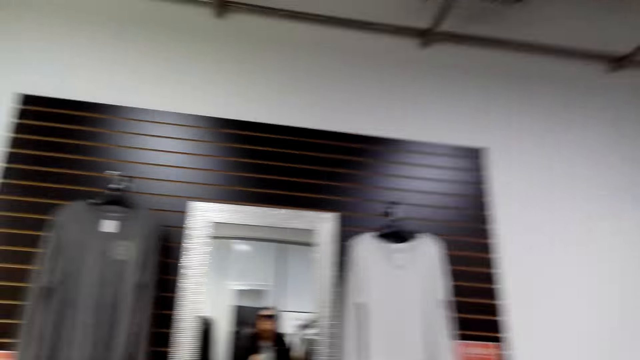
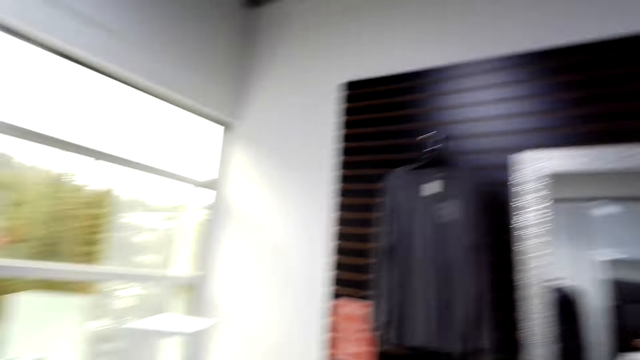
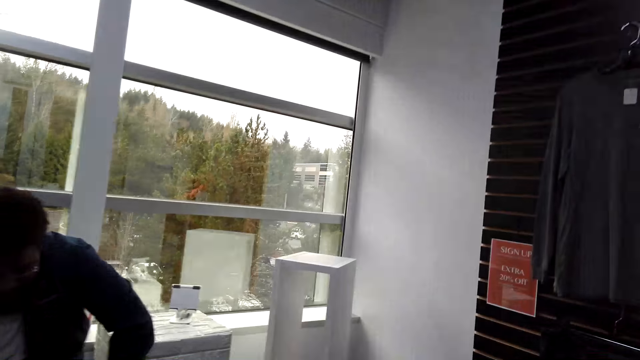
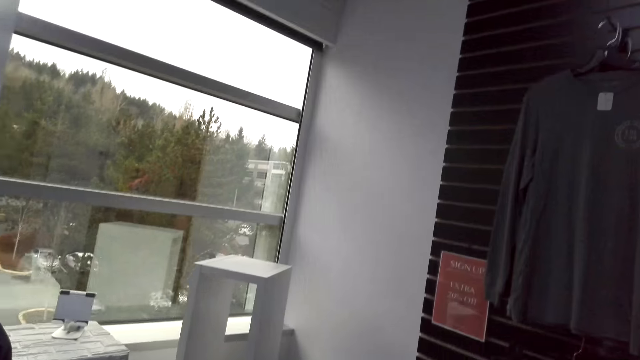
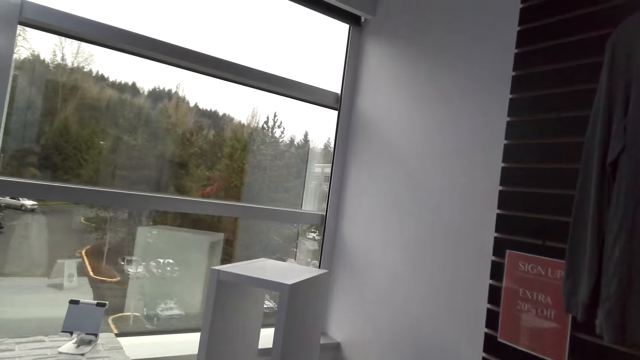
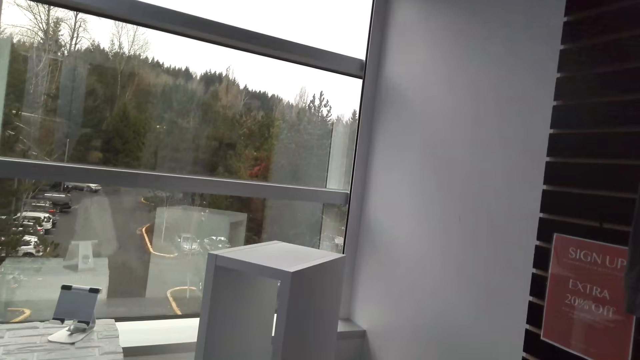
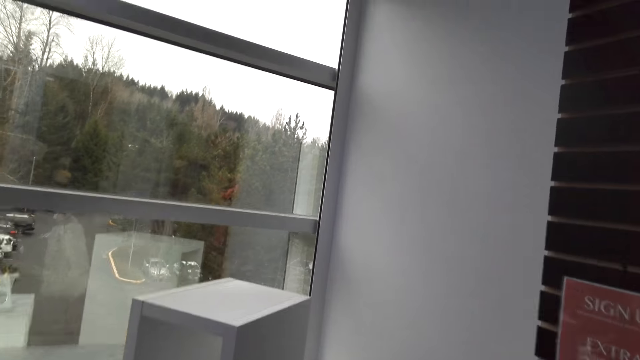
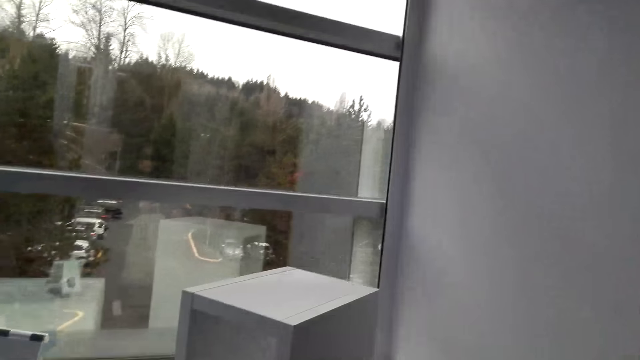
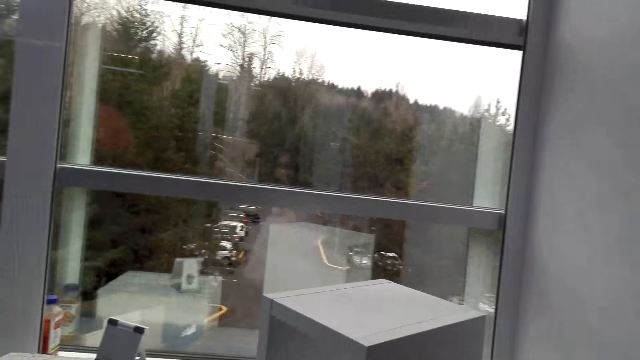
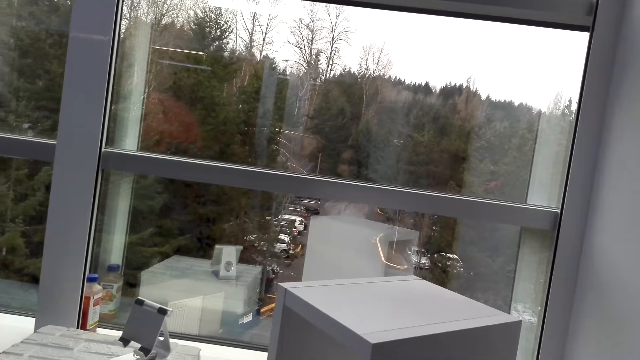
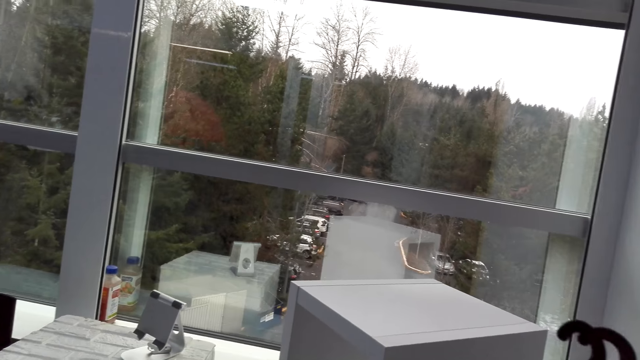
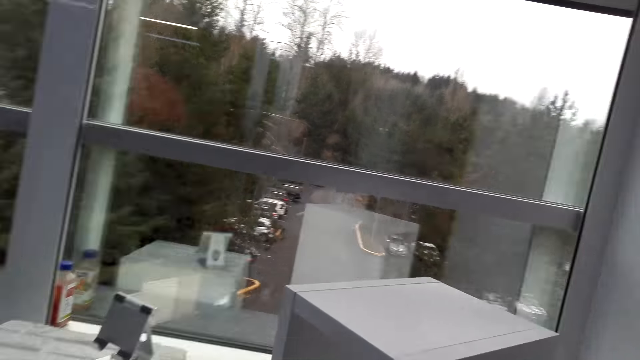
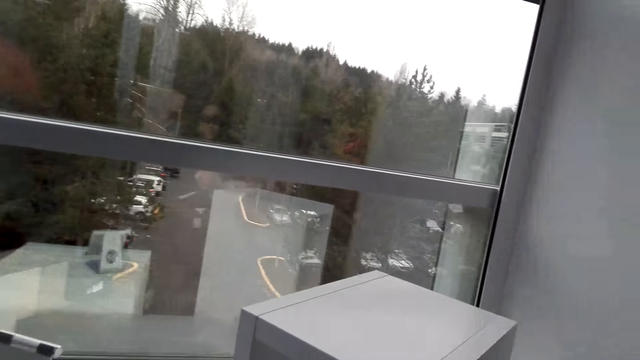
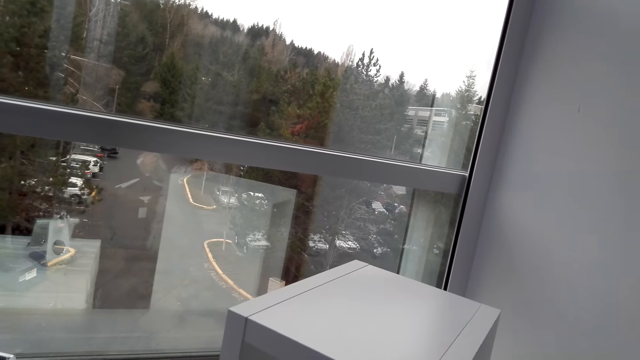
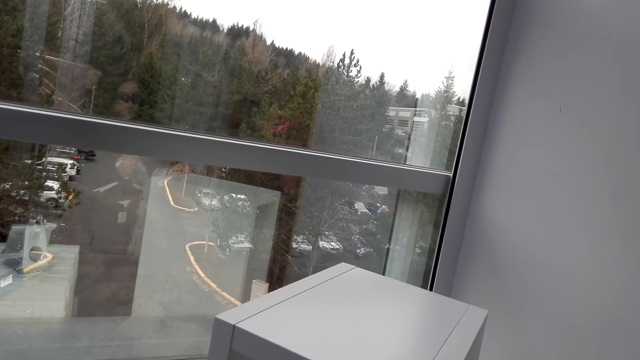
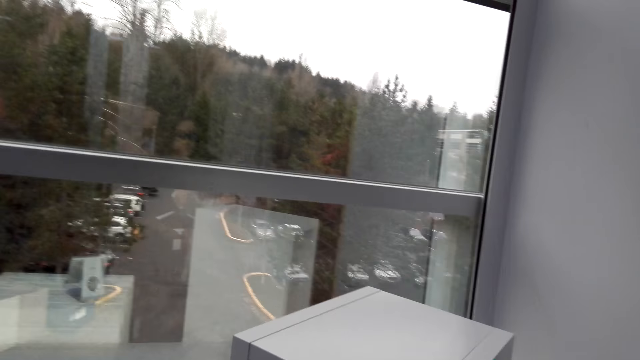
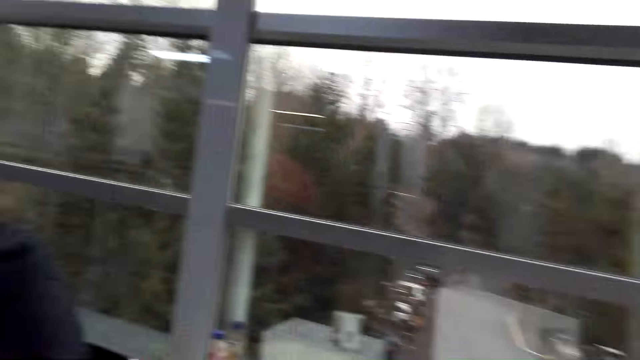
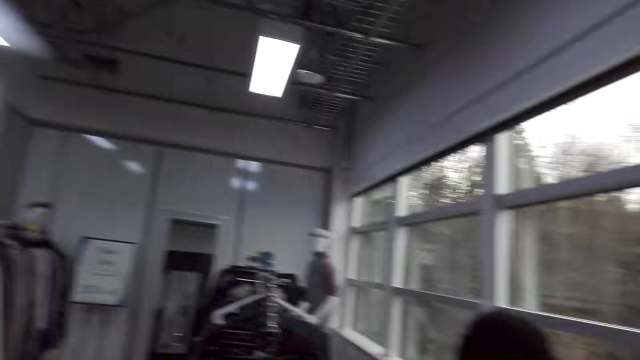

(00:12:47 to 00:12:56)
The camera wearer murmurs. They look at the window.

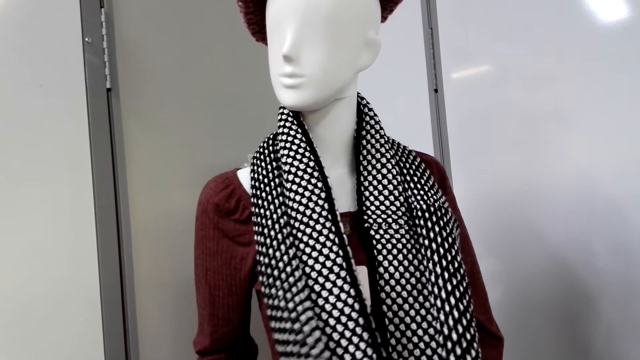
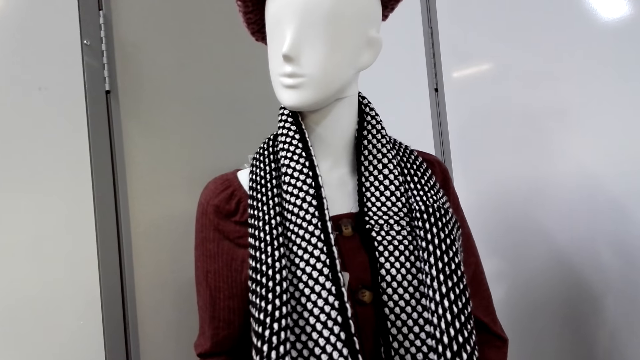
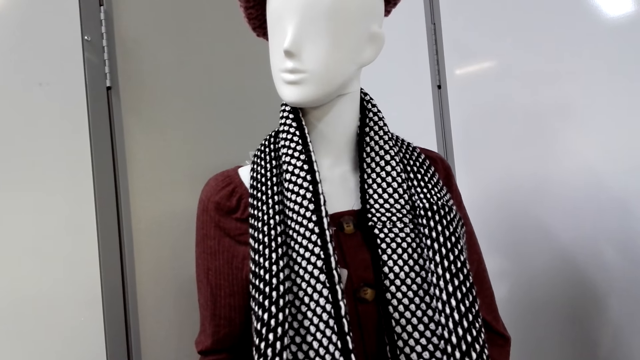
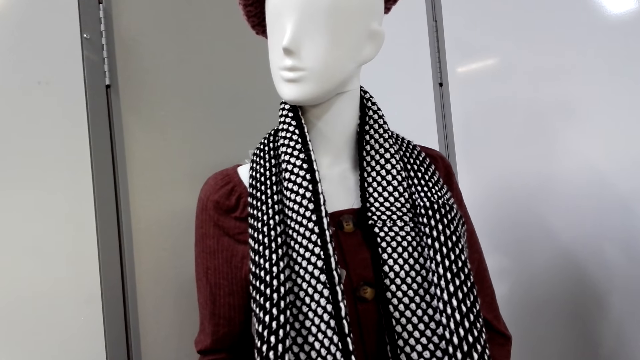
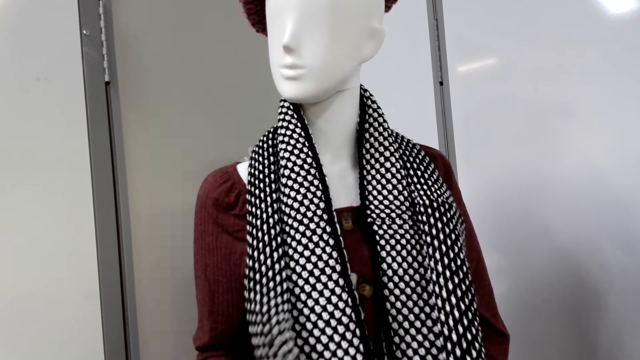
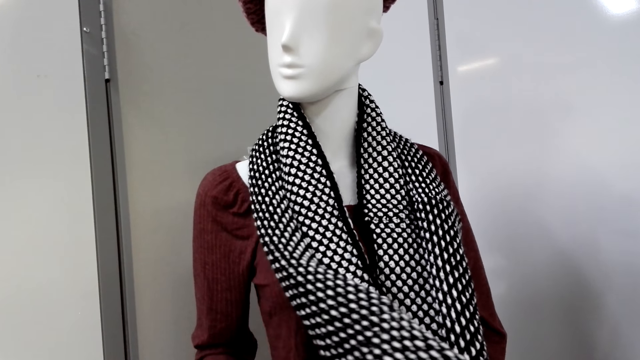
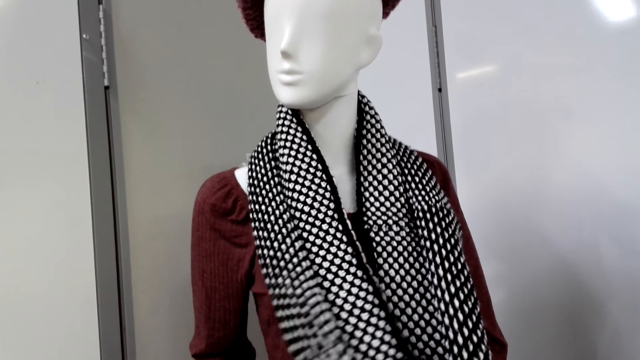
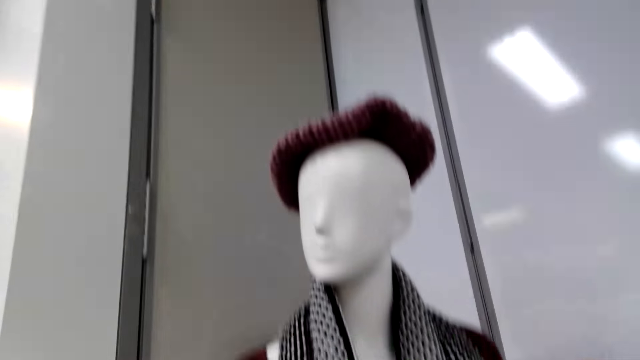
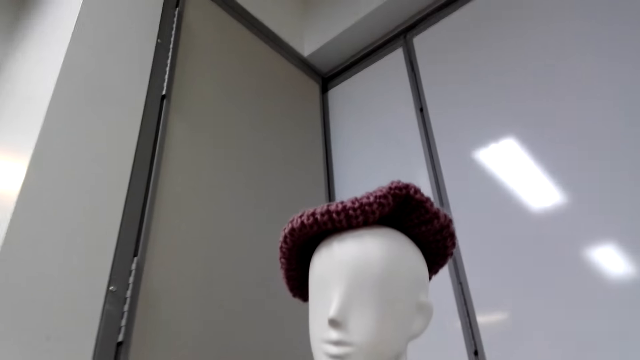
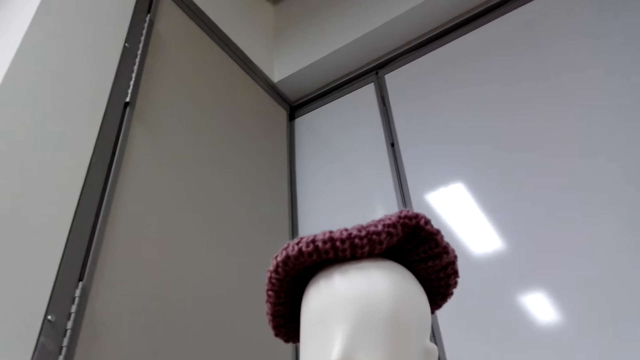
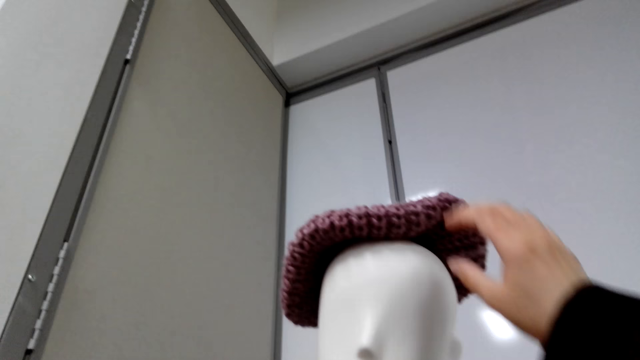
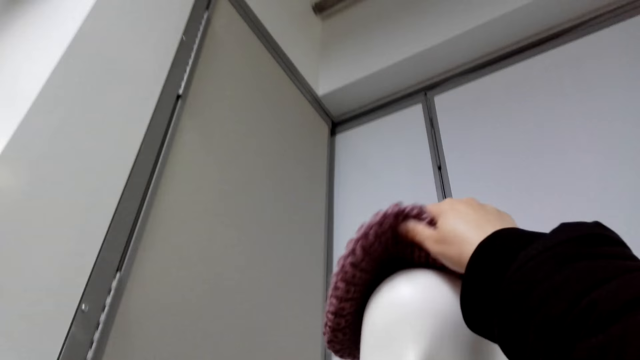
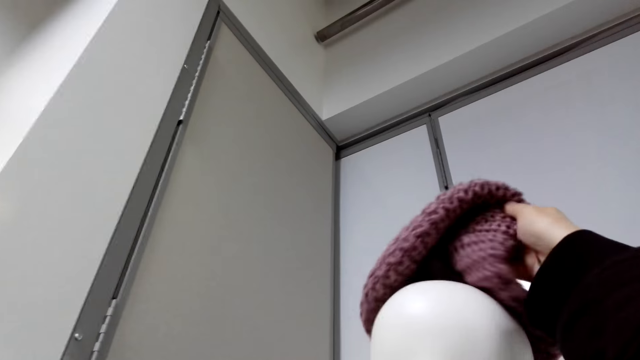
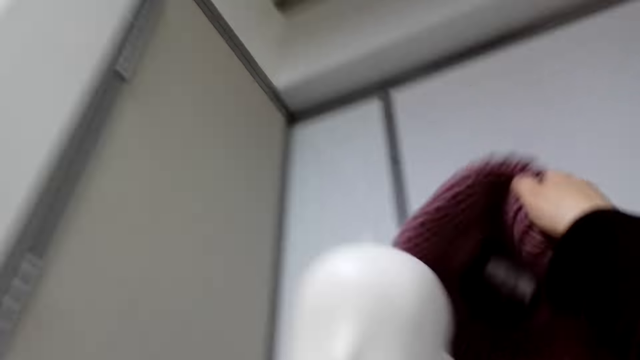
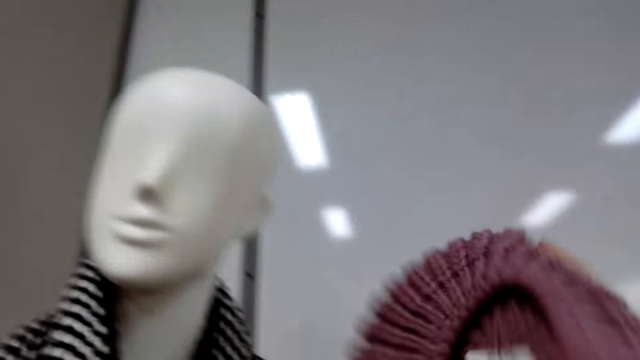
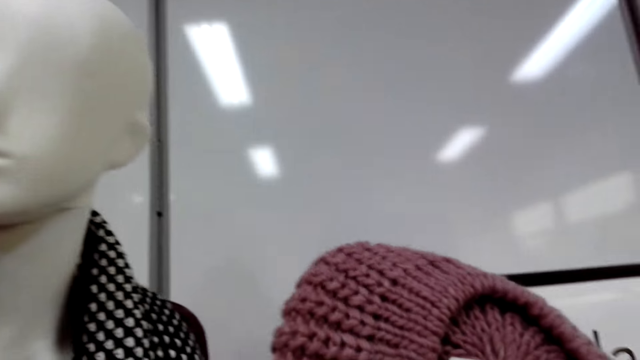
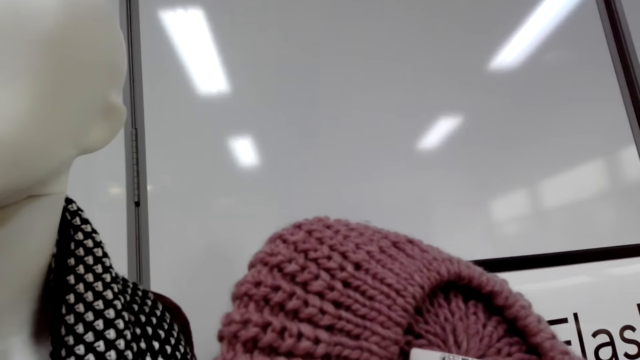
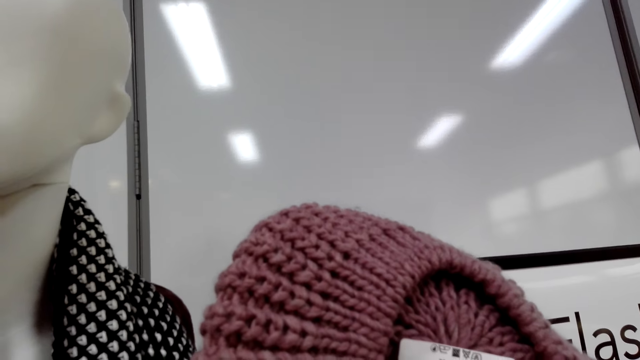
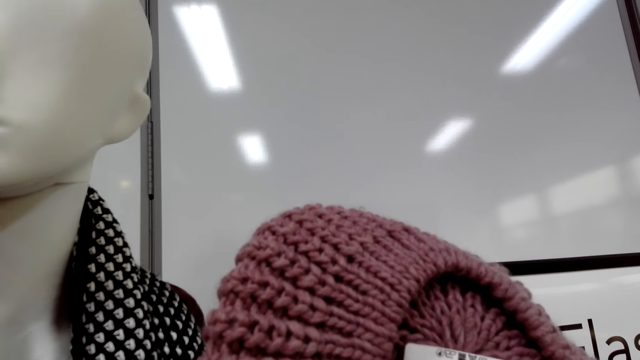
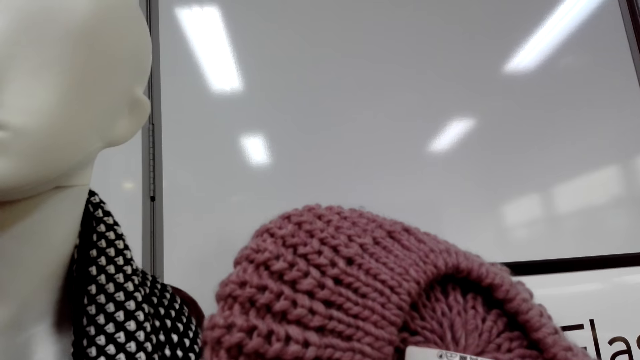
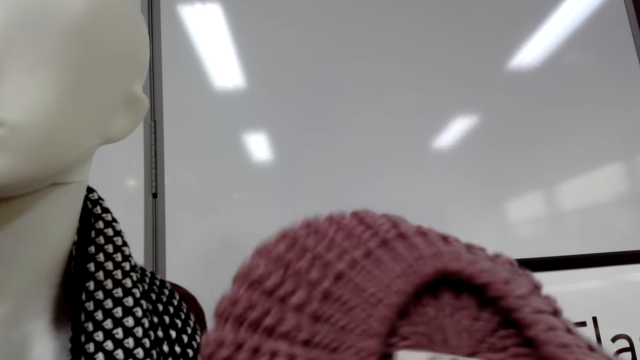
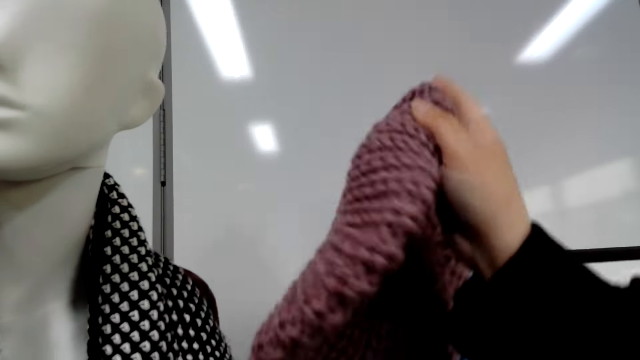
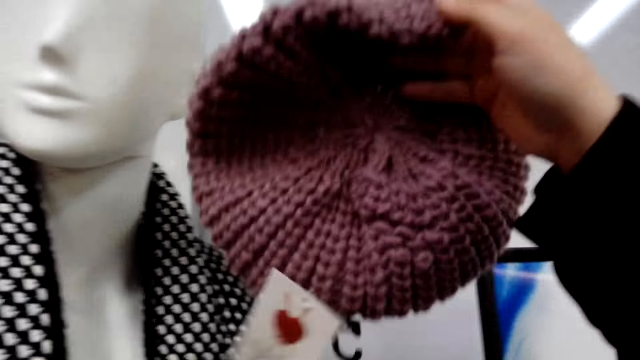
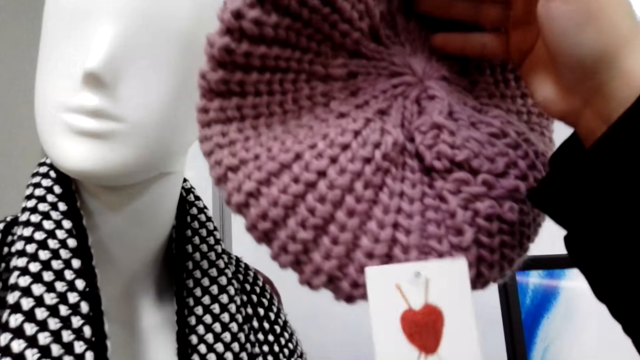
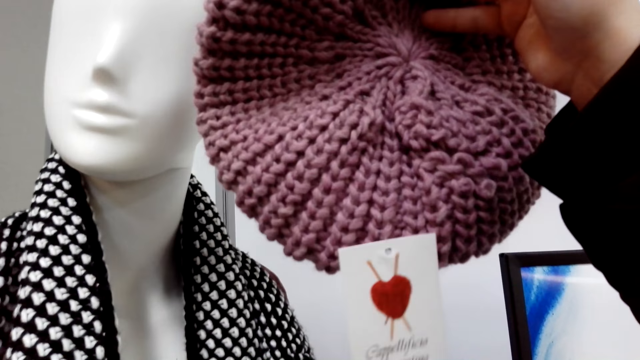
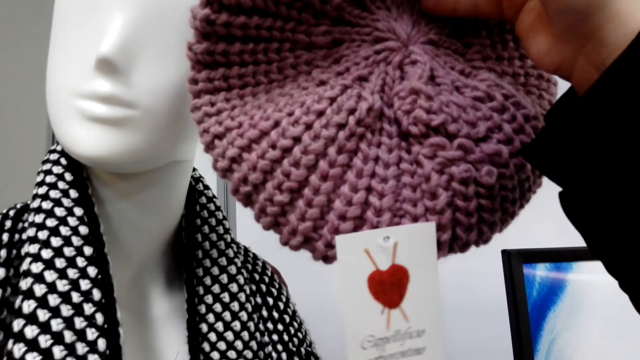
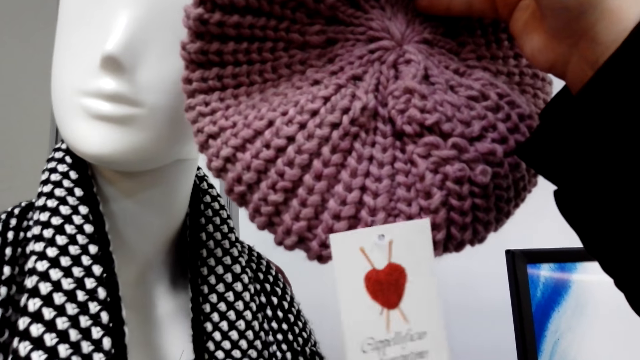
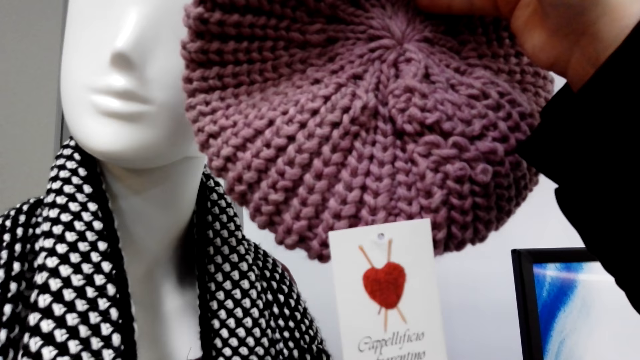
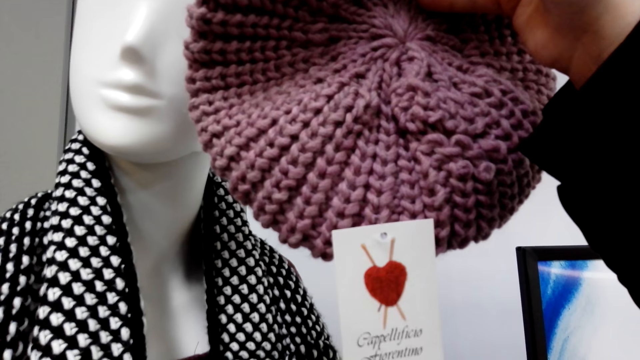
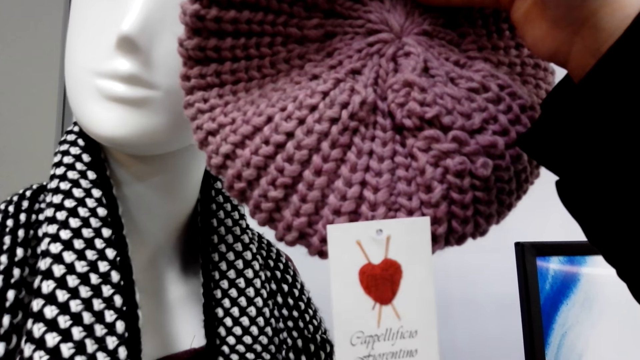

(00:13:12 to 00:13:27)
The camera wearer touches a scarf. They look around. They touch the thread hat on the mannequin. They remove the thread hat on the mannequin. They look at the thread hat.
